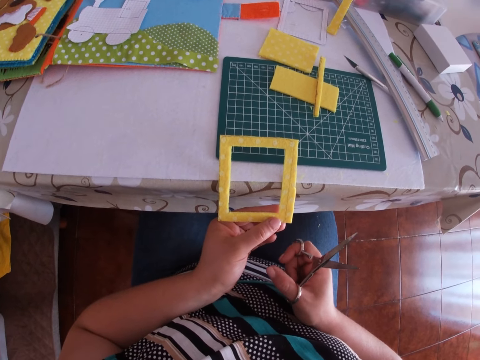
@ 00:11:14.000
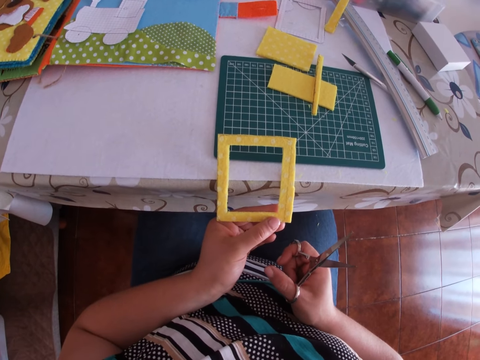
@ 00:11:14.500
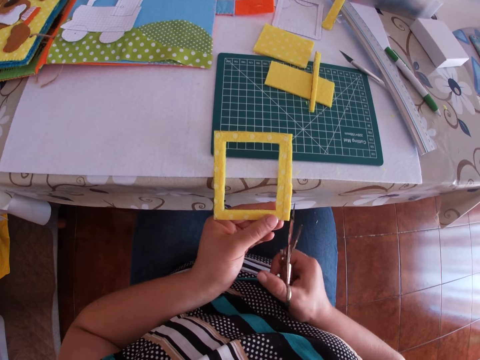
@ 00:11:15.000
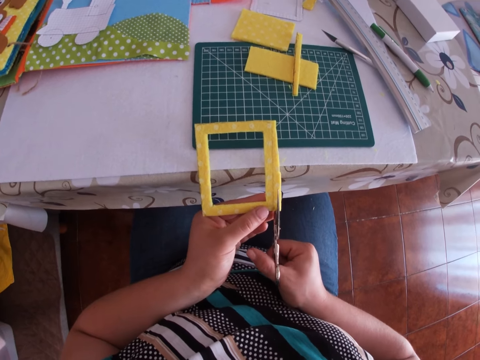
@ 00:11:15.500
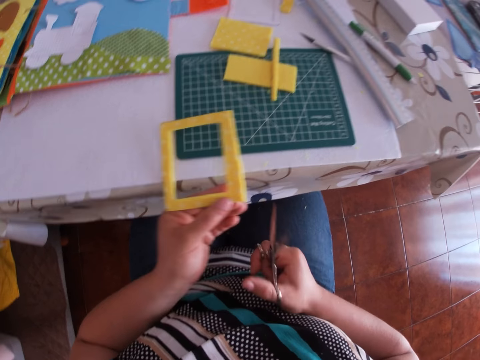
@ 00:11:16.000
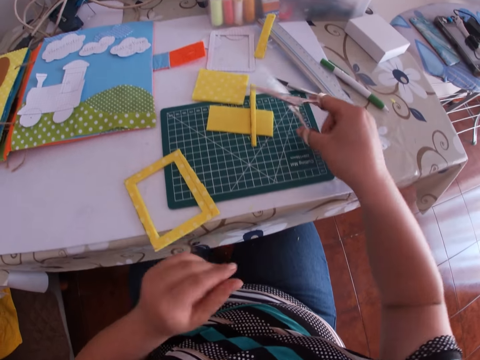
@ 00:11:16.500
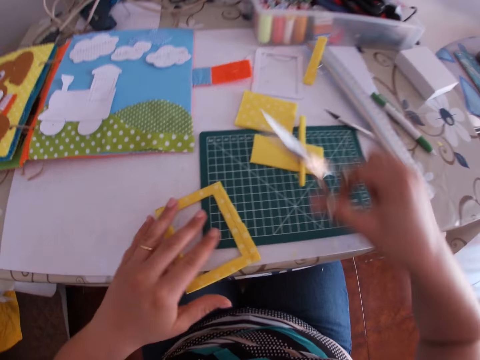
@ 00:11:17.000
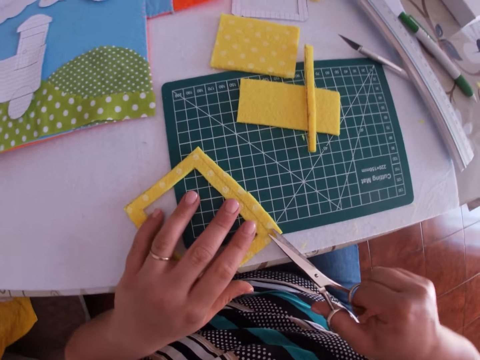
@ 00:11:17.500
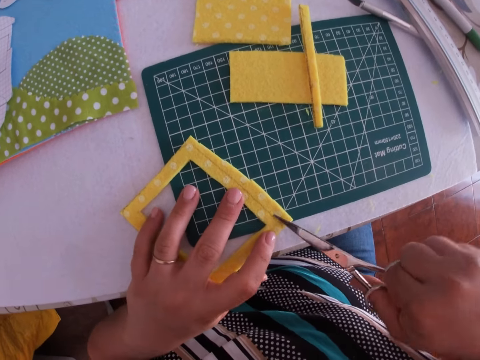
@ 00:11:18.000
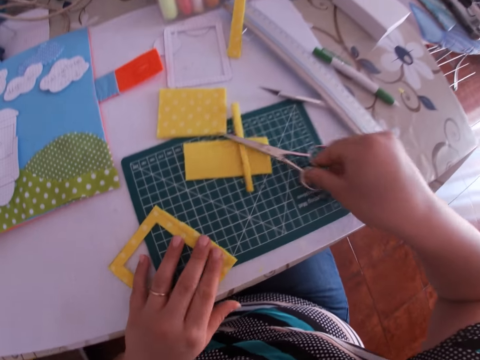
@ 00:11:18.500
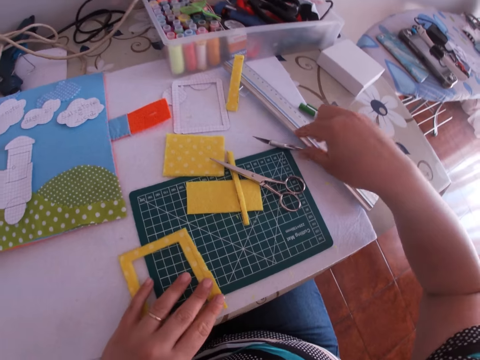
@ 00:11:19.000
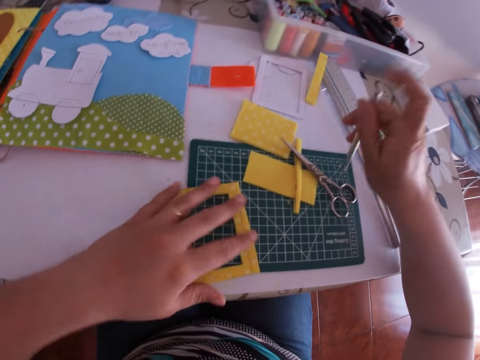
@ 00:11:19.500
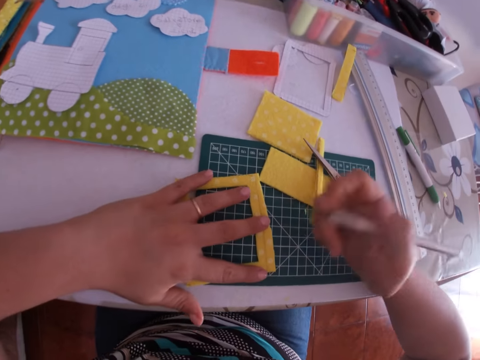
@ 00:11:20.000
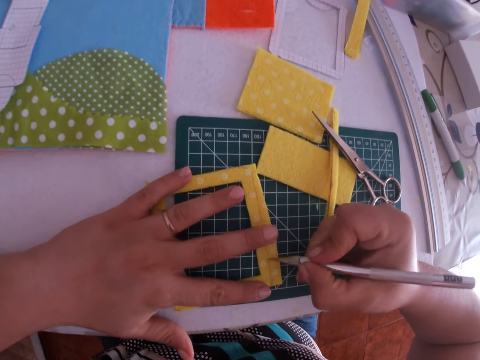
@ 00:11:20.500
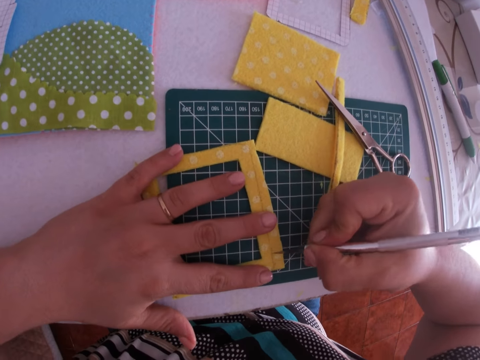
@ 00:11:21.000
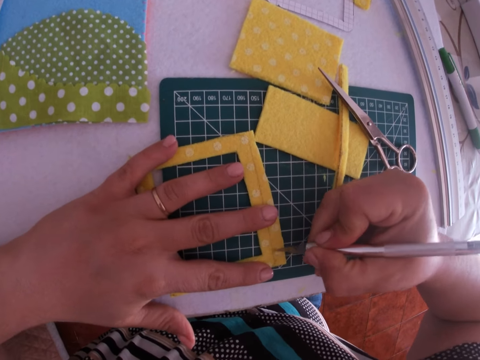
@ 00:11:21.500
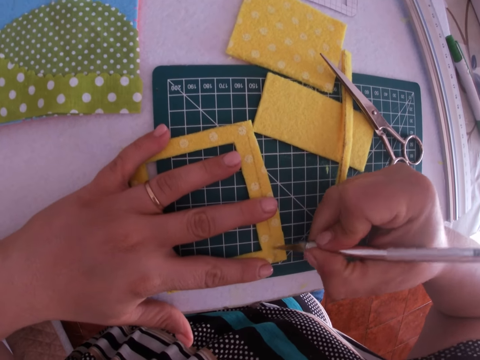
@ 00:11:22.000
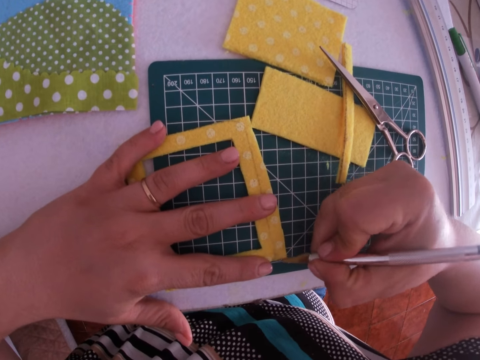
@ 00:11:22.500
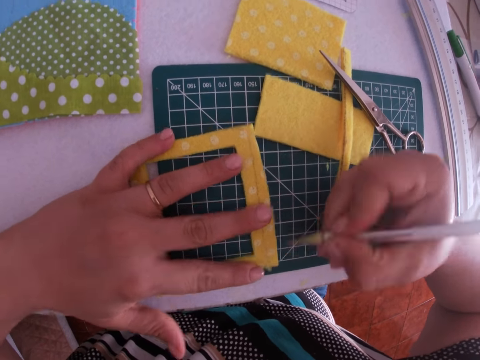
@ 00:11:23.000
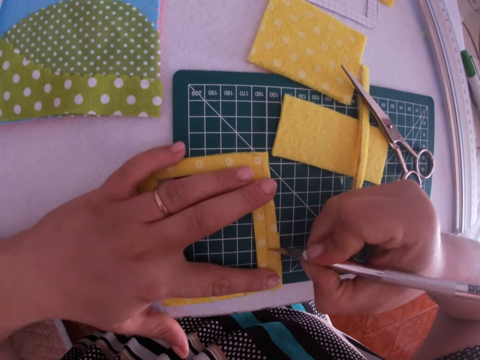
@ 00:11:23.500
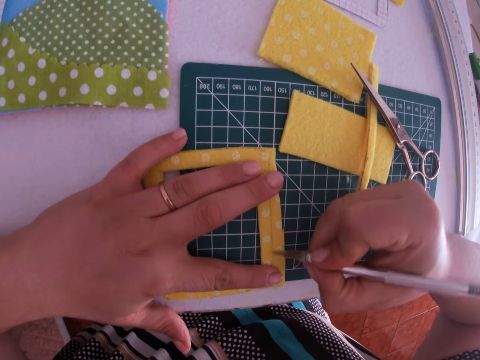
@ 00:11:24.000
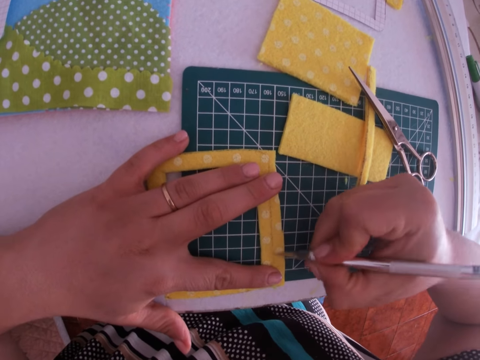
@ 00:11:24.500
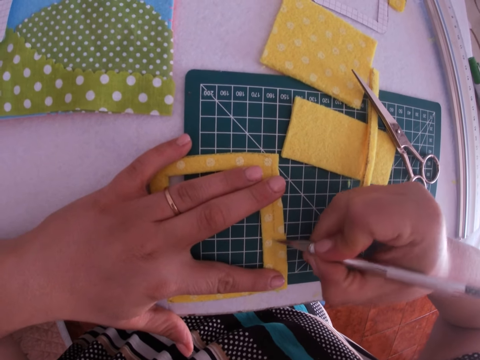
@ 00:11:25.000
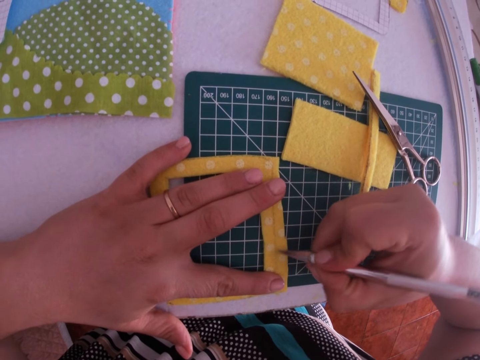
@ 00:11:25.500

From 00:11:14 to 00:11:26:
The camera wearer drops the eva foam or sponge craft on the work table with her left hand. She cuts the eva foam with the pair of scissors. She presses the sponge craft with the scissors. She drops the pair of scissors on the work table with her right hand. She picks up an eraser pen from the work table with her right hand. She marks the sponge craft. She erases the lines on the eva foam with the eraser pen.

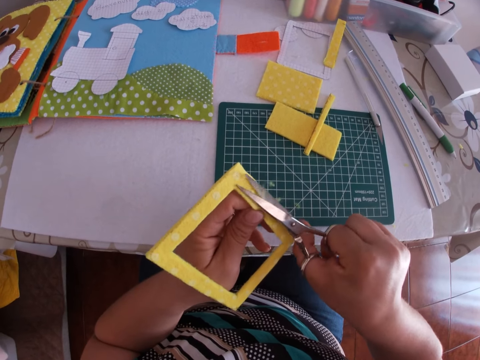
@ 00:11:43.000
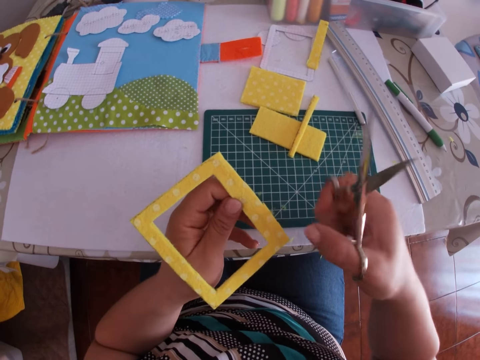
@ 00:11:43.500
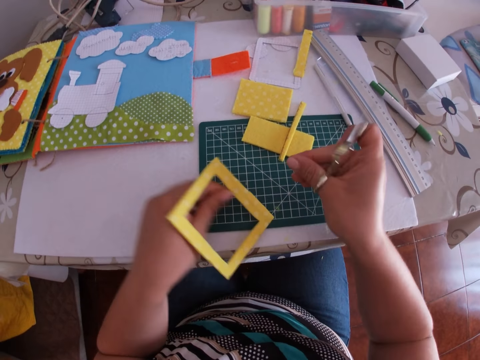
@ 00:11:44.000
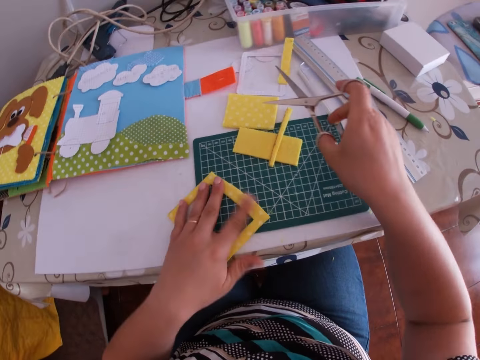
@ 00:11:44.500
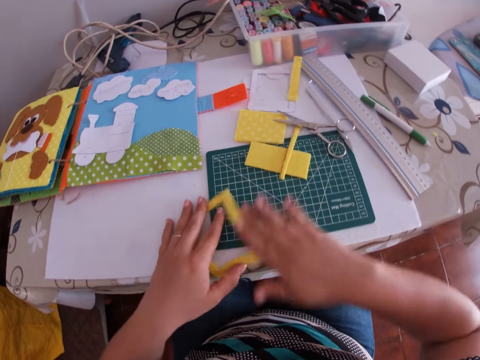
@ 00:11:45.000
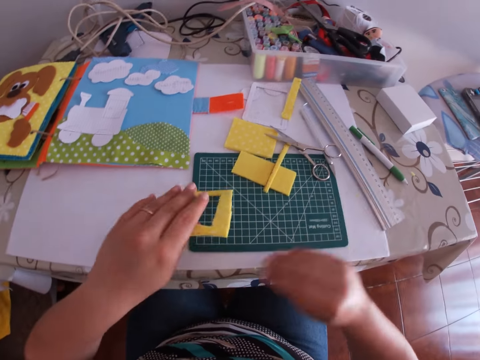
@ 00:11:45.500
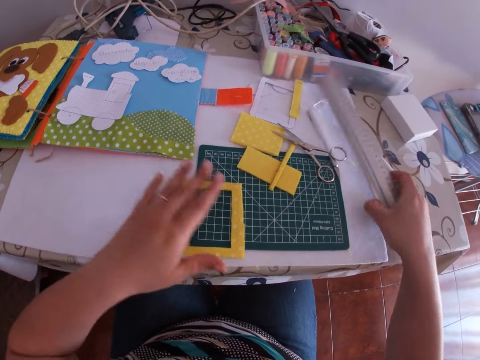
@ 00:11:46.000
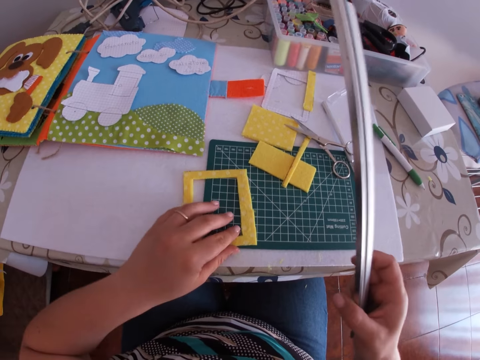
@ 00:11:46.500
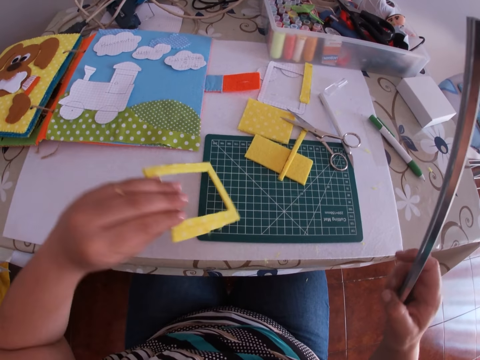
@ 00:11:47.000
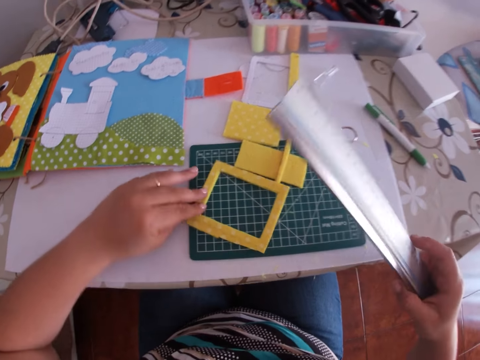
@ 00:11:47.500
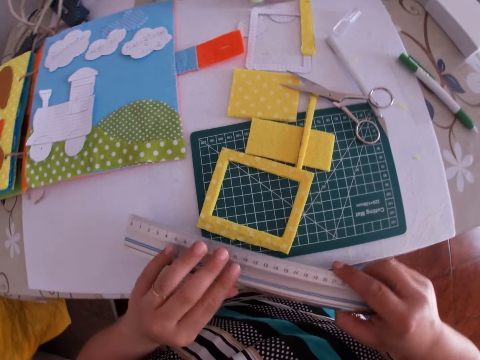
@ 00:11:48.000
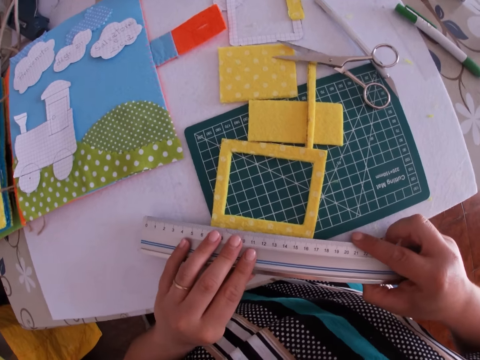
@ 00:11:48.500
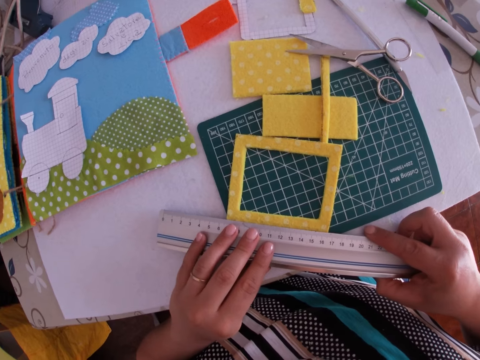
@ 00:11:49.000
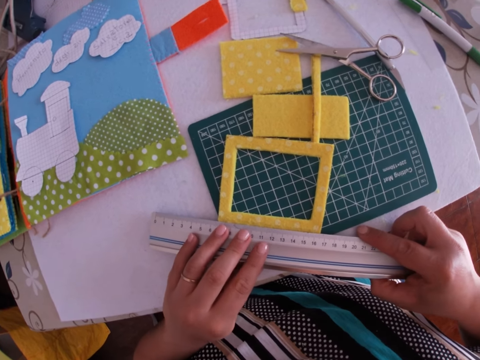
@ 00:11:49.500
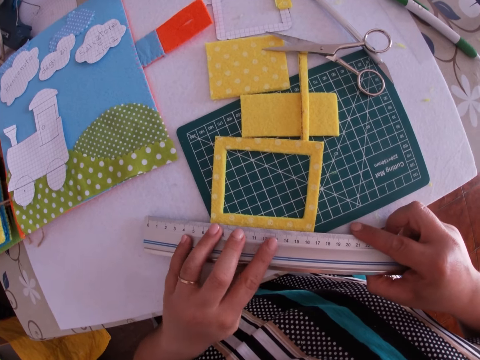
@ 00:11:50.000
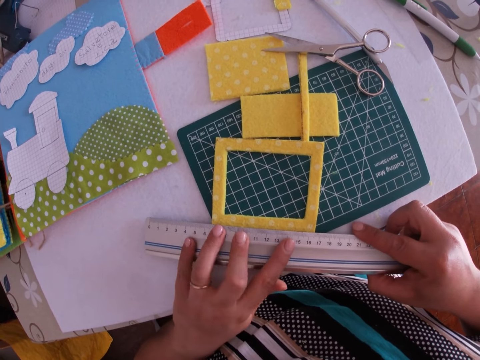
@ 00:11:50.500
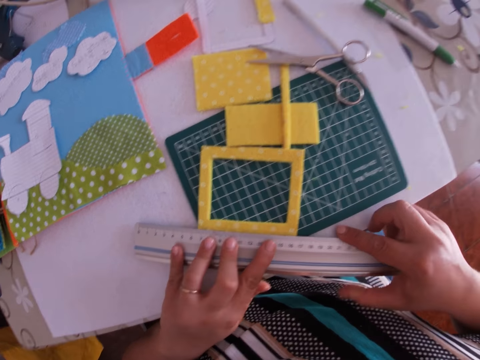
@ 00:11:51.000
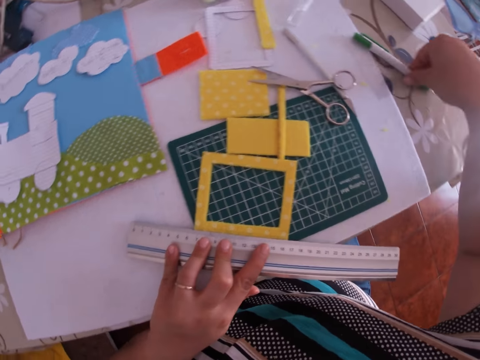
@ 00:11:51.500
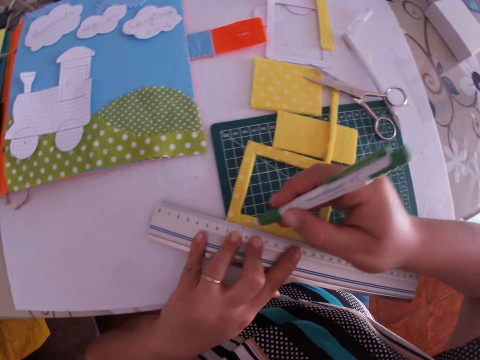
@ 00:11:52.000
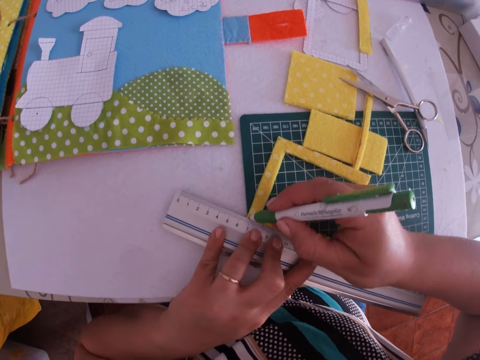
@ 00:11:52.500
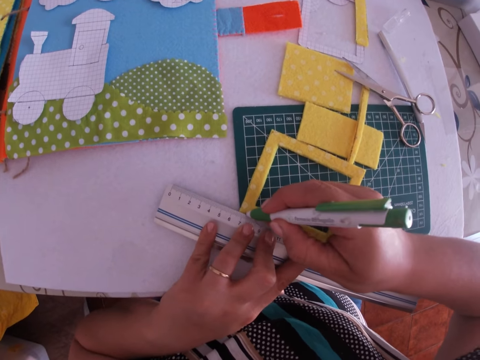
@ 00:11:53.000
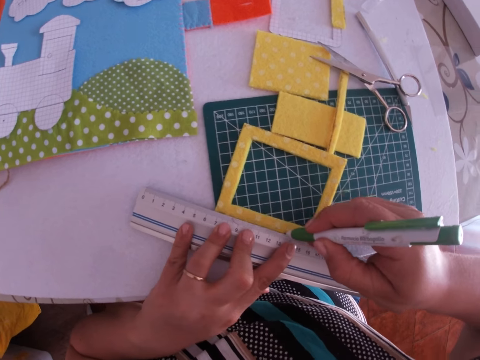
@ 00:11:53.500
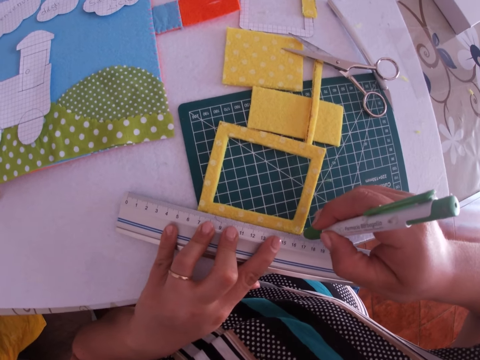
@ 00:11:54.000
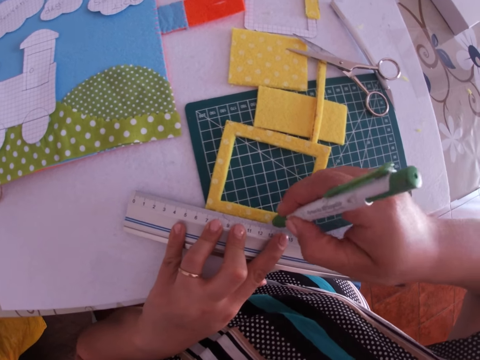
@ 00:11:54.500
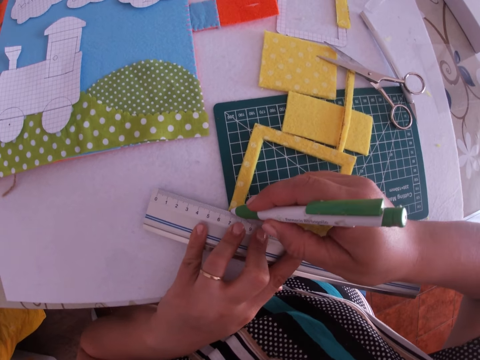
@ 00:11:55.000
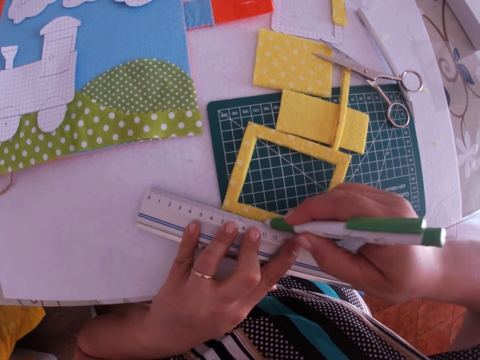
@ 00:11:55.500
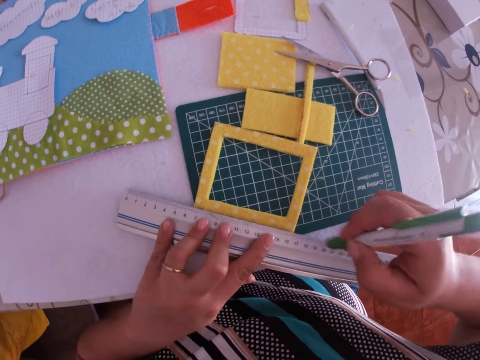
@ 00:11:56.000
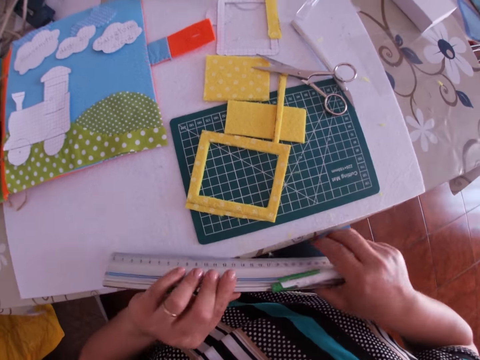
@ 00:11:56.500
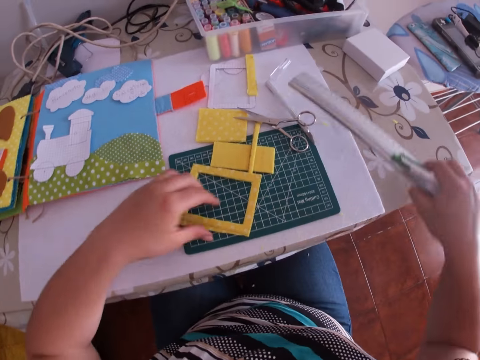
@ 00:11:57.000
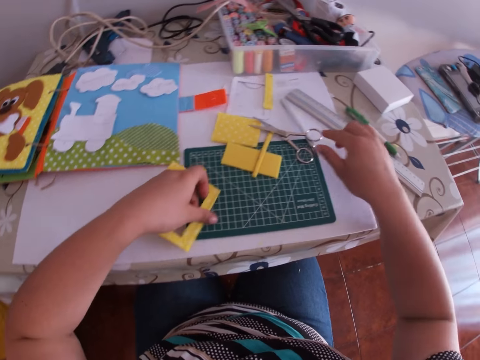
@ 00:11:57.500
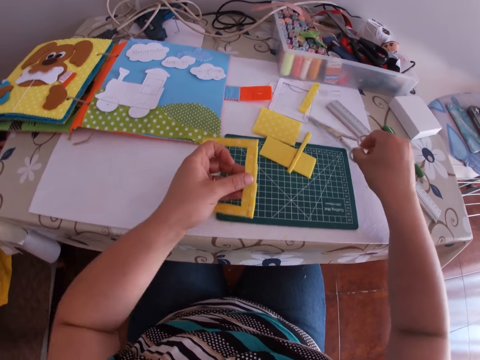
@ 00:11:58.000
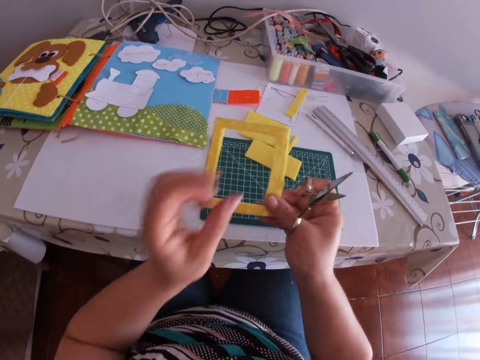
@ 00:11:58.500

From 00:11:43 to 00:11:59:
The camera wearer wipes the sponge craft or eva foam. She drops the eva foam on the work table with her left hand. She drops the pair of scissors on the work table with her right hand. She wipes the table. She picks up the ruler from the work table with her right hand. She adjusts the eva foam on the work table with her left hand. She turns the sponge craft. She measures the eva foam with the ruler on the work table with both hands. She picks up the mark pen from the work table with her right hand. She draws a line on the eva foam with the mark pen with her right hand. She holds the ruler with her right hand. She places the ruler and the mark pen on the table. She picks up the eva foam with her left hand. She picks up the pair of scissors with her right hand.
